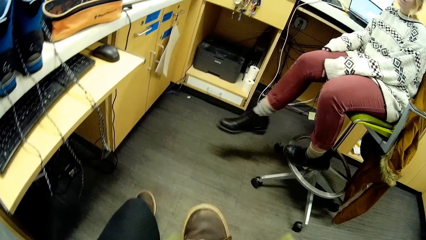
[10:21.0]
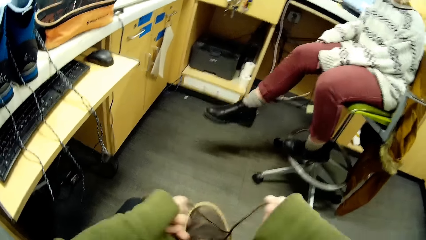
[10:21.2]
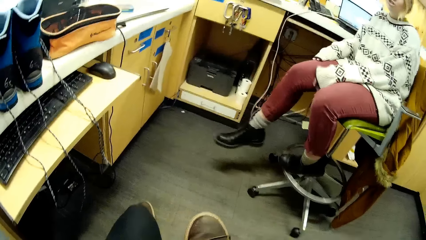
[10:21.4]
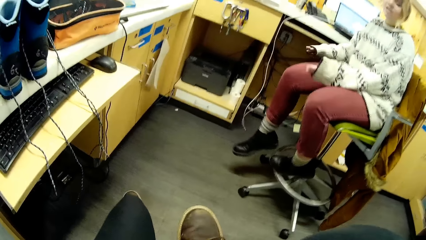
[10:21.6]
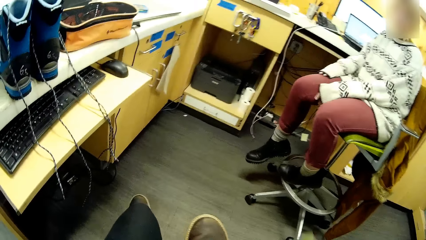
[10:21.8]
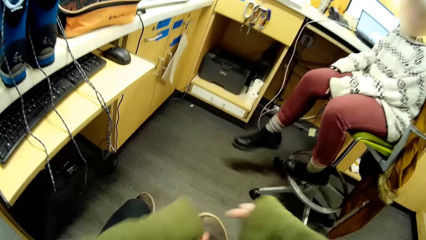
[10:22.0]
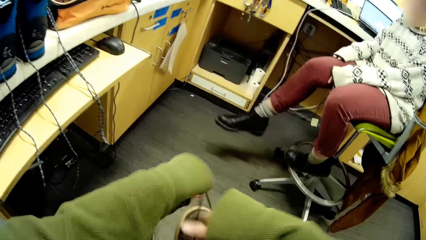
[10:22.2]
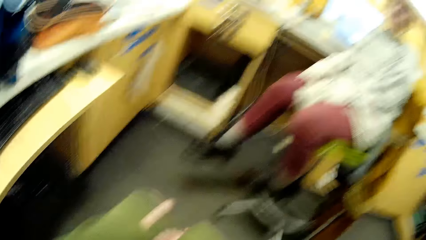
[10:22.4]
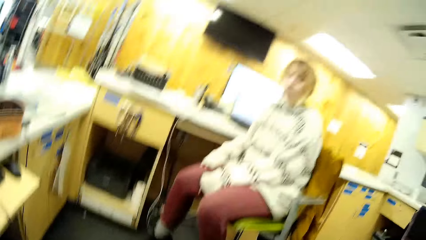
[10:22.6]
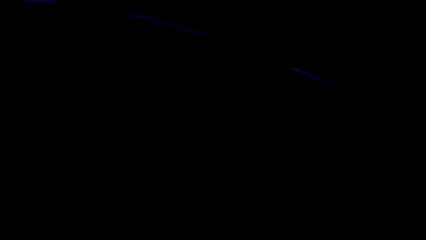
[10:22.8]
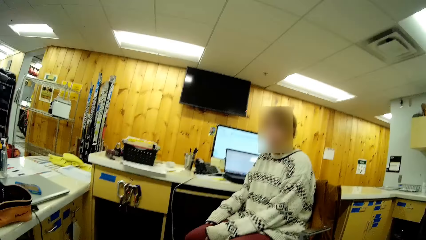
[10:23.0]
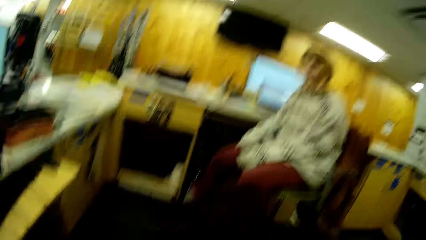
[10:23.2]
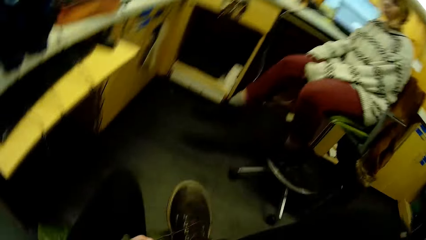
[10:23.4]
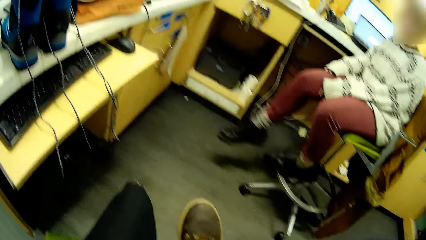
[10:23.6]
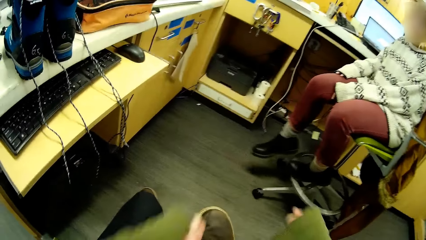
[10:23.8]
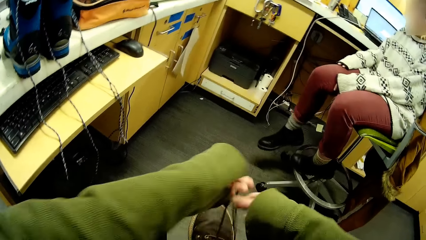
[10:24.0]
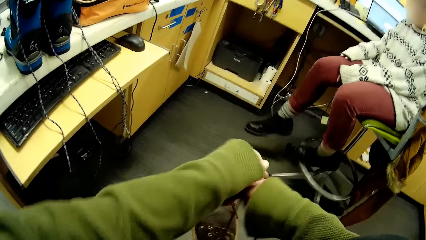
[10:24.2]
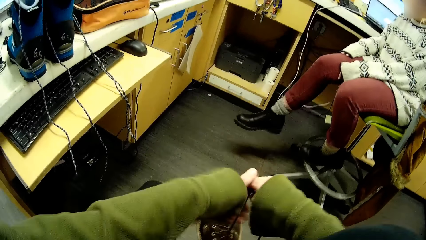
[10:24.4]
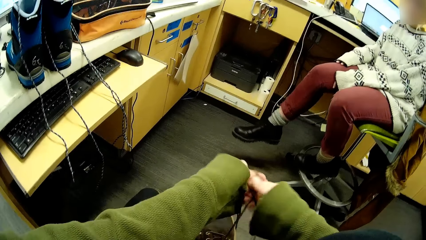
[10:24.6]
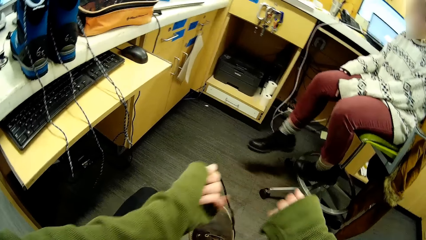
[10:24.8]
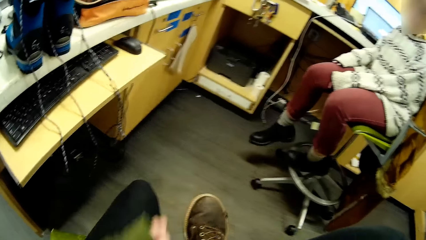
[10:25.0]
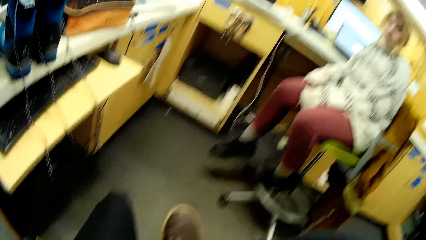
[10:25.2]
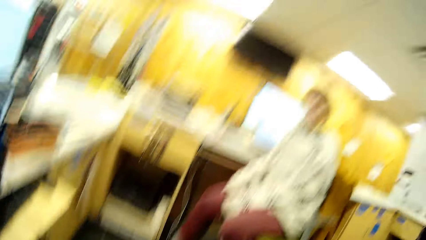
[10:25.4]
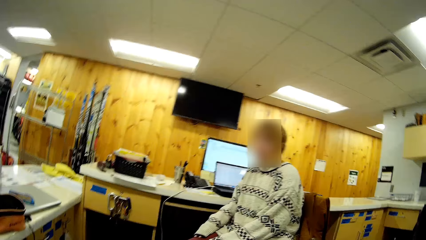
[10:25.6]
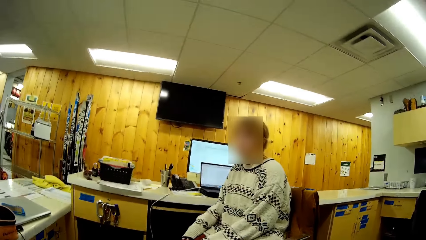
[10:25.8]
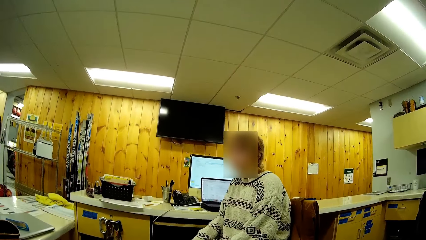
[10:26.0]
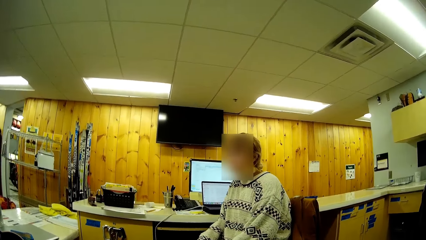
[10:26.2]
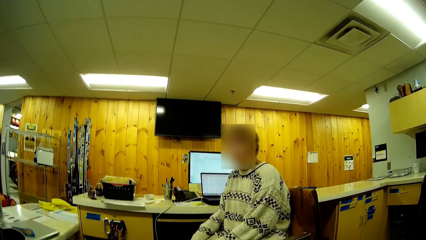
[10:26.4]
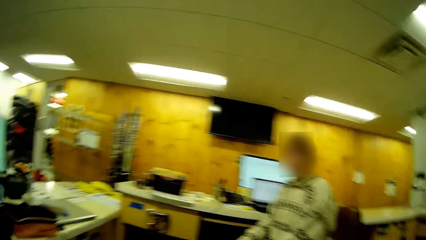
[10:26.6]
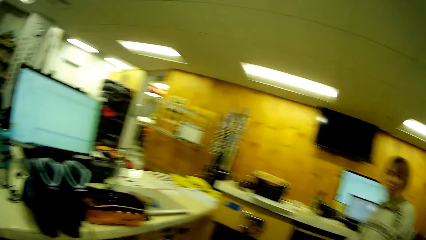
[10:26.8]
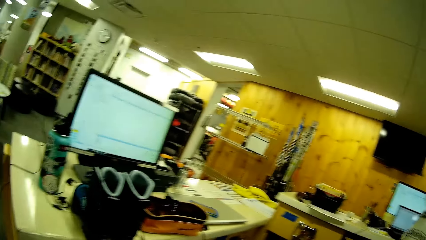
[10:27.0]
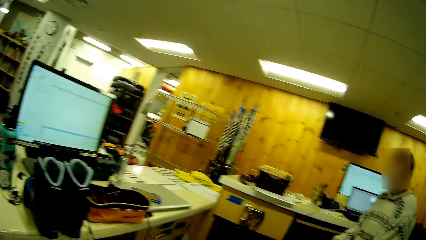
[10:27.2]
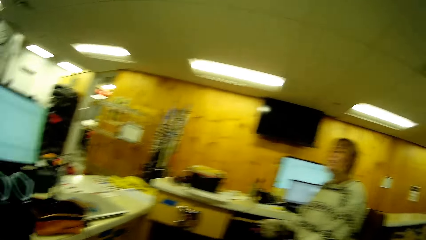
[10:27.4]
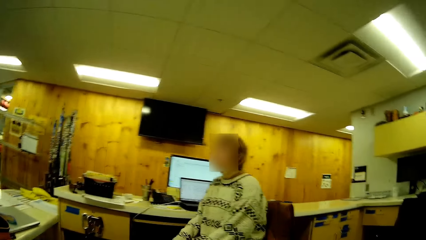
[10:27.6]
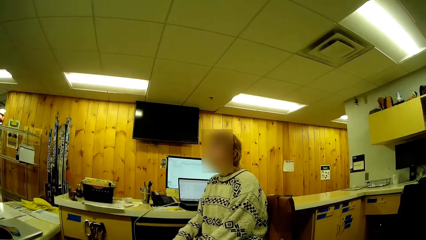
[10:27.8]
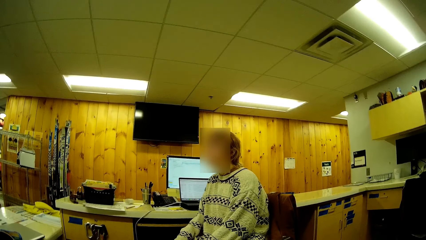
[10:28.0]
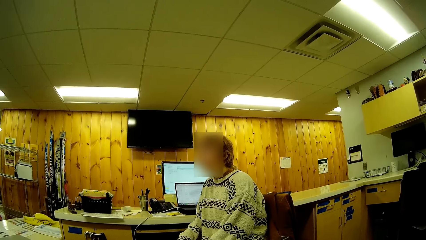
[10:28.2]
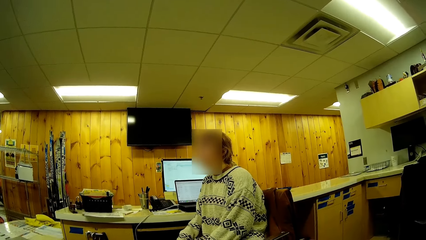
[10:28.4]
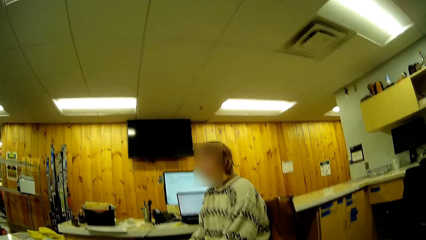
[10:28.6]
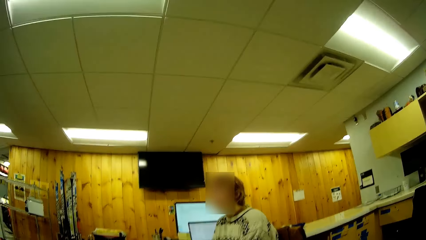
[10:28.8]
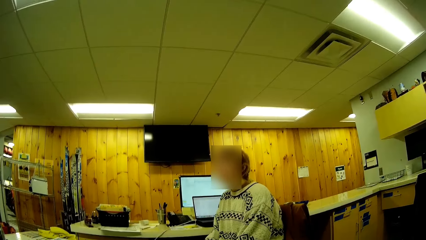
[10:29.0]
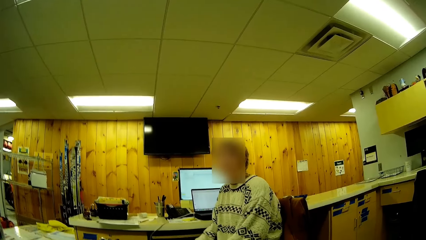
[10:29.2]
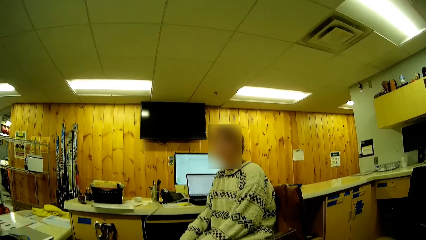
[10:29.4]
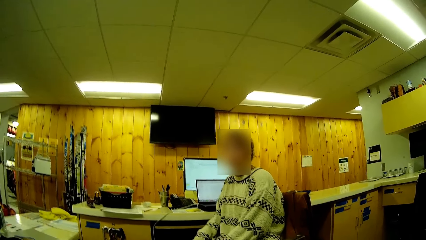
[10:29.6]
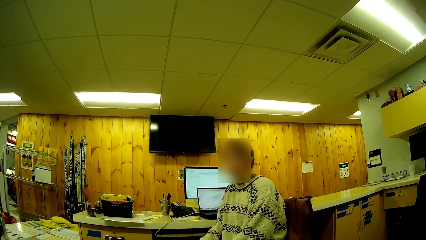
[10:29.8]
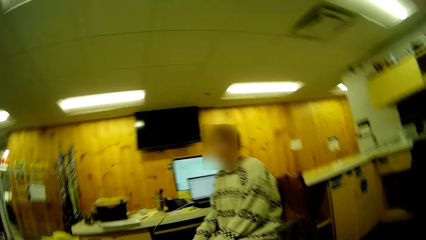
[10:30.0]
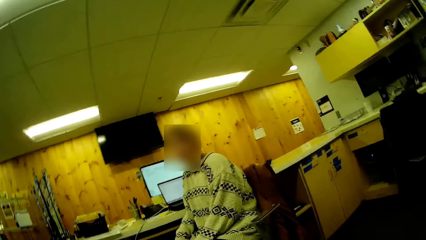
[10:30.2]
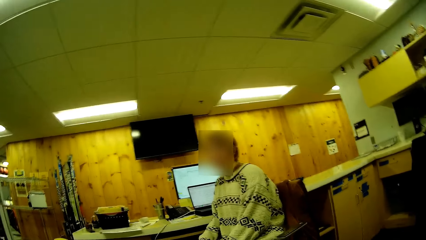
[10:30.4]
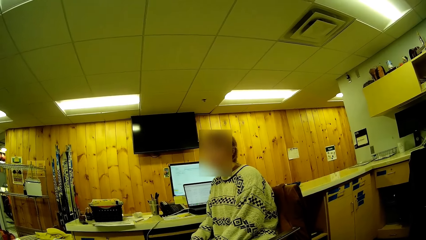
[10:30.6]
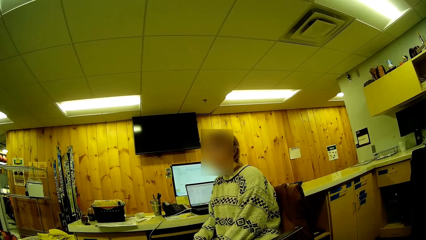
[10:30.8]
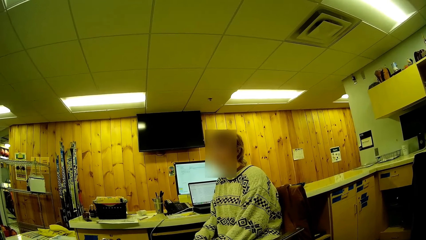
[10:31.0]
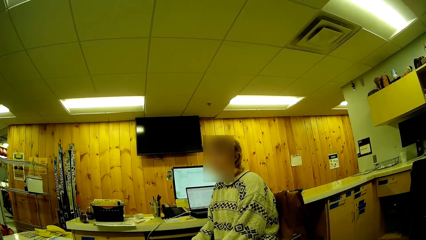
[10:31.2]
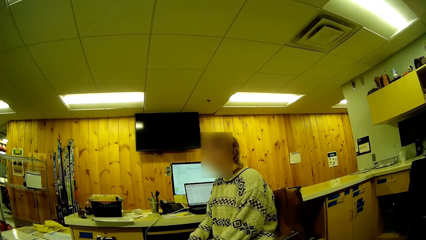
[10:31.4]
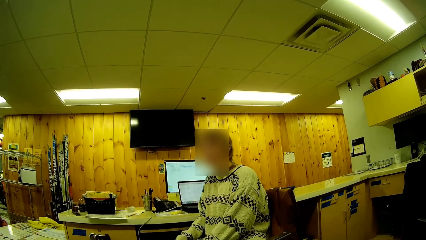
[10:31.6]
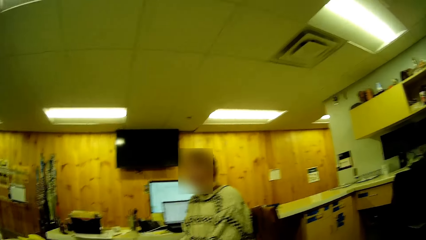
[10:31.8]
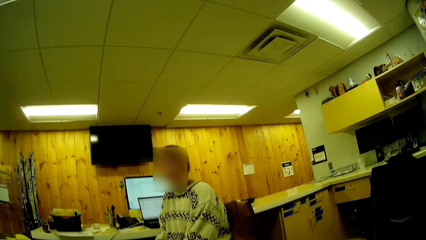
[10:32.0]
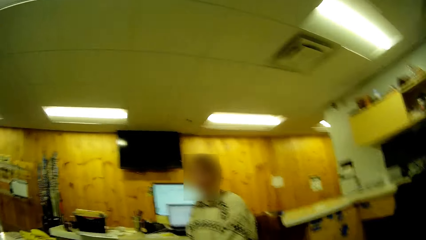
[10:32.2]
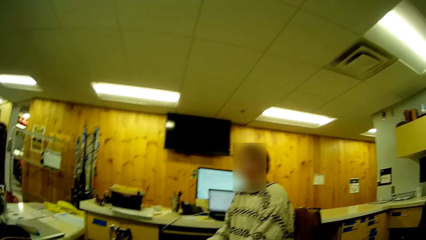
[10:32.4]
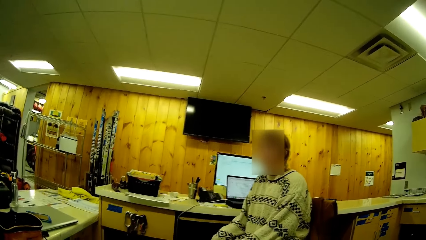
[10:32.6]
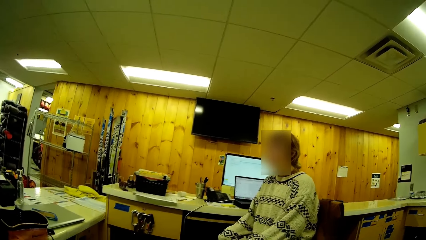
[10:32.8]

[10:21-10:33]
A person stares in the room.

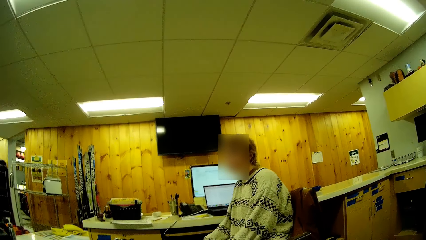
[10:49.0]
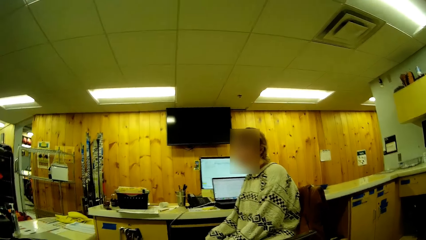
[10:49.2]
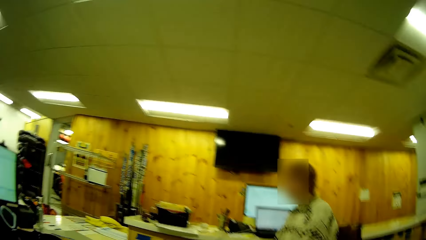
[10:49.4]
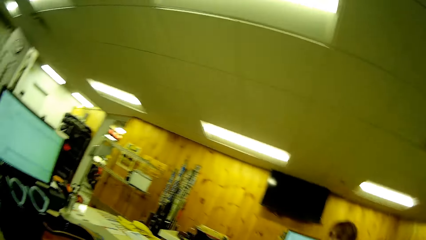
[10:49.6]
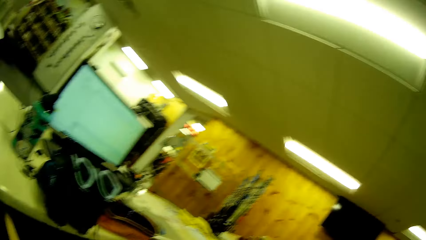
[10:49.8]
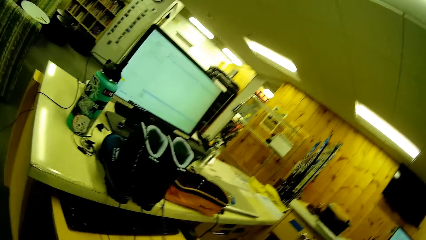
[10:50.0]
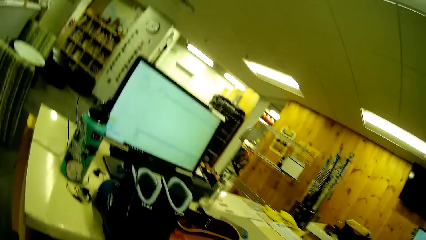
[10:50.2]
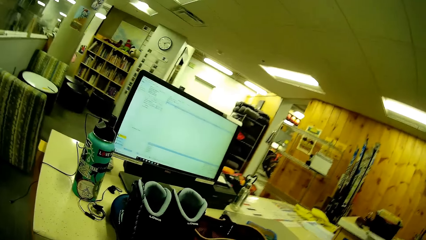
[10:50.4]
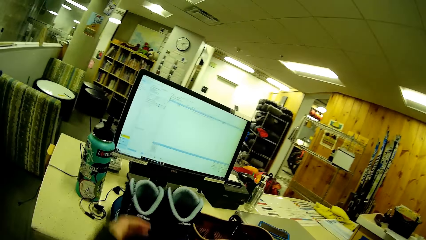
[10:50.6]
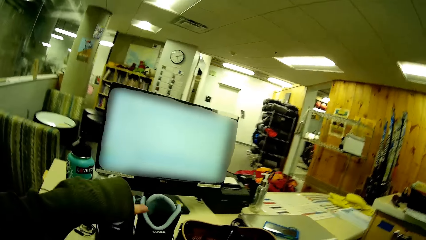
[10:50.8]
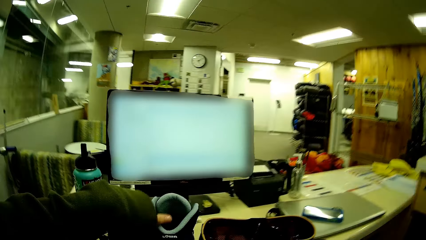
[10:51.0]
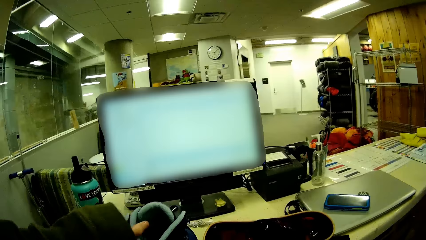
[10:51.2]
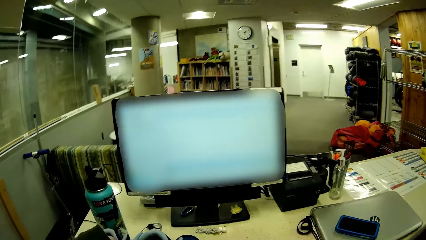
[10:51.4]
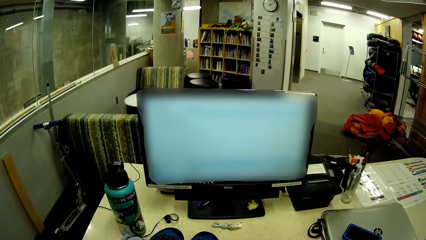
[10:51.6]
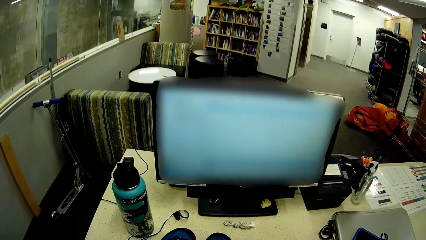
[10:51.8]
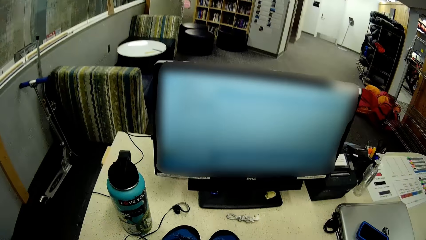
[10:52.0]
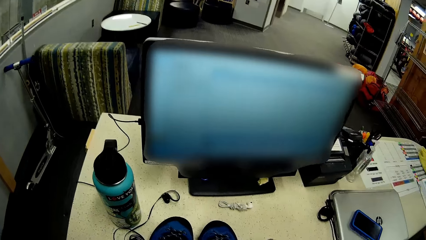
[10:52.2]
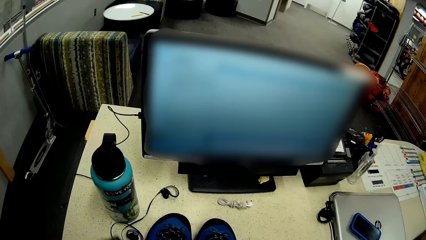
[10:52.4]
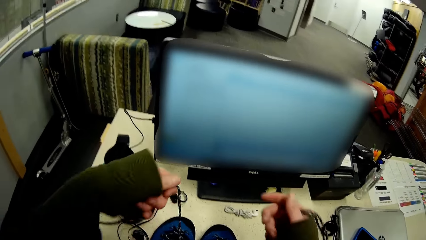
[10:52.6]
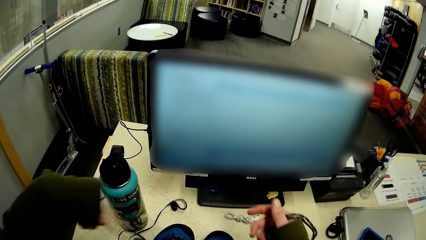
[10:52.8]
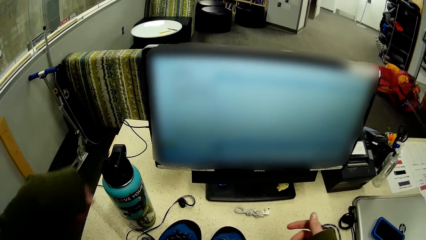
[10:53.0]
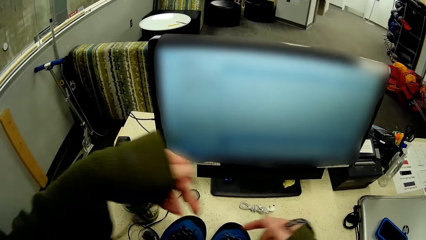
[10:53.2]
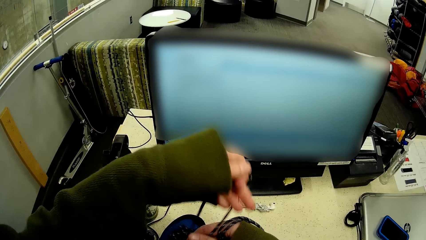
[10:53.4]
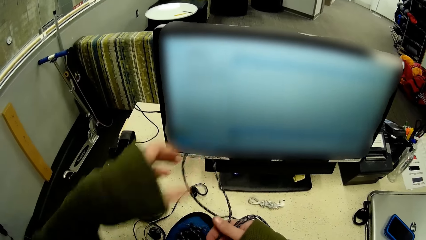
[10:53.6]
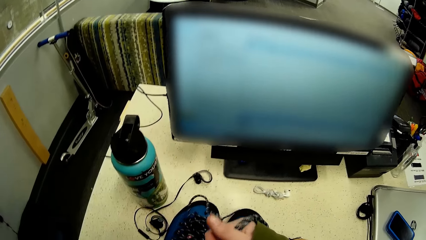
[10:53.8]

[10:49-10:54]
The camera wearer touches the shoes. They adjust the safety boot laces on the table. They tie the shoe.
